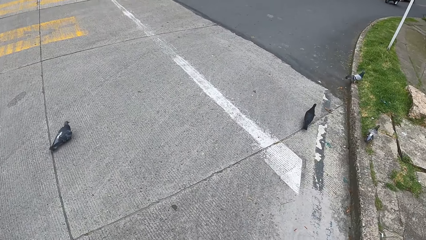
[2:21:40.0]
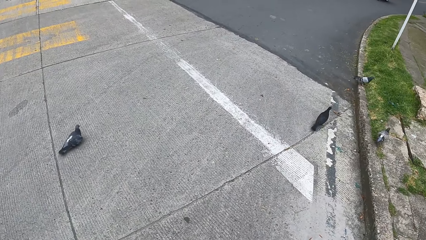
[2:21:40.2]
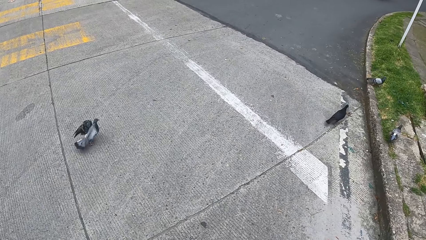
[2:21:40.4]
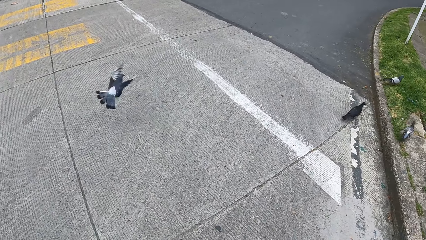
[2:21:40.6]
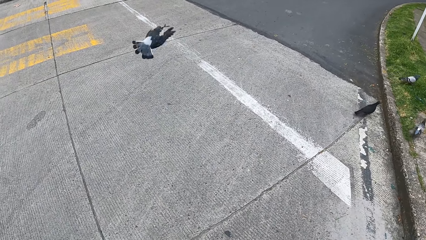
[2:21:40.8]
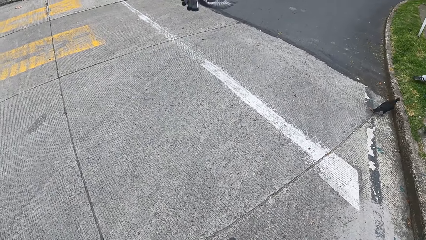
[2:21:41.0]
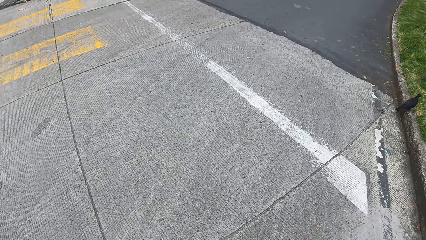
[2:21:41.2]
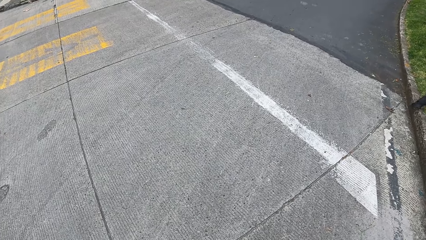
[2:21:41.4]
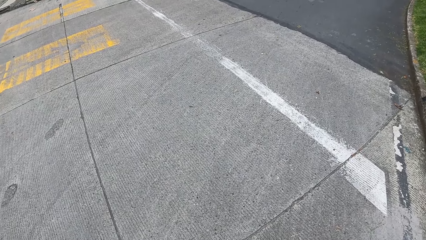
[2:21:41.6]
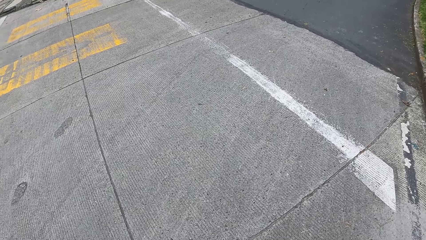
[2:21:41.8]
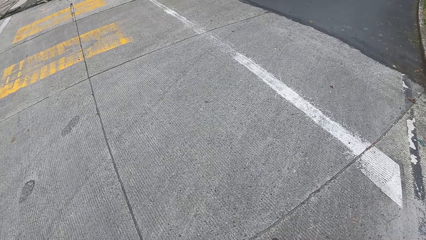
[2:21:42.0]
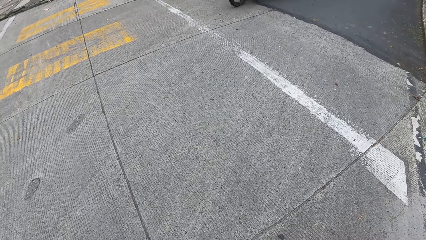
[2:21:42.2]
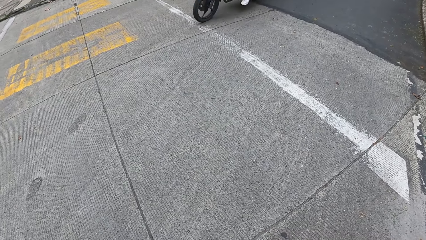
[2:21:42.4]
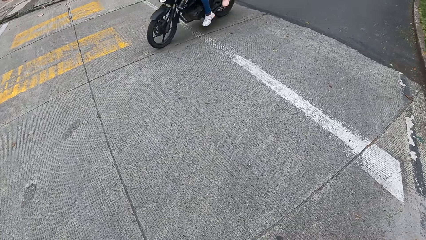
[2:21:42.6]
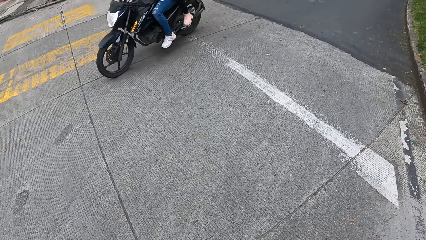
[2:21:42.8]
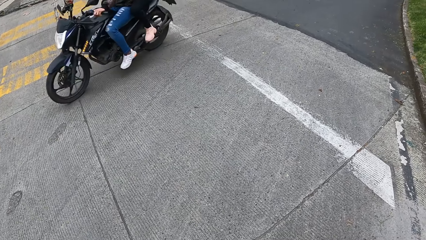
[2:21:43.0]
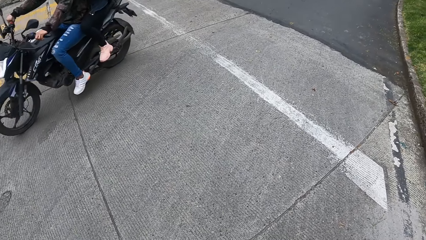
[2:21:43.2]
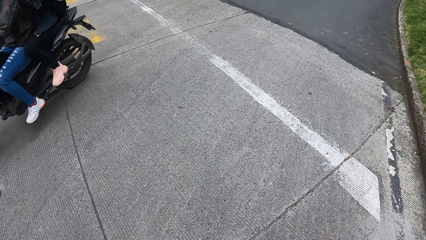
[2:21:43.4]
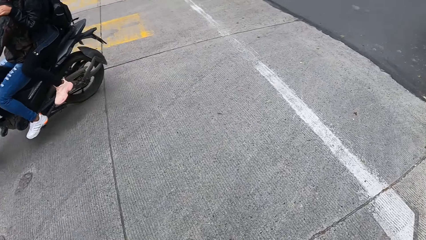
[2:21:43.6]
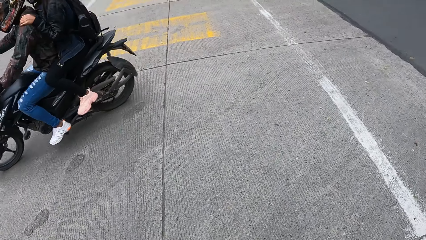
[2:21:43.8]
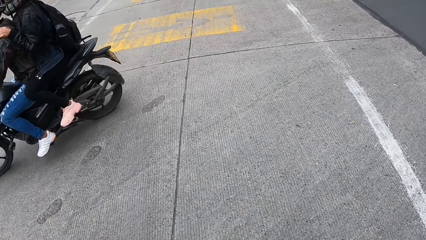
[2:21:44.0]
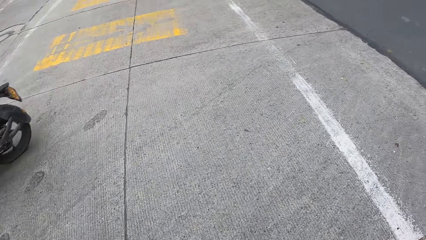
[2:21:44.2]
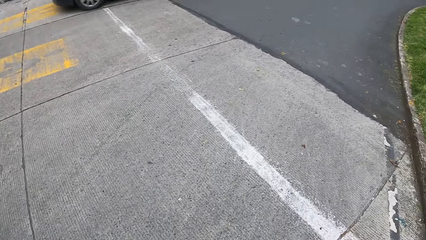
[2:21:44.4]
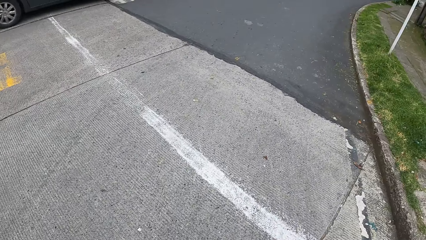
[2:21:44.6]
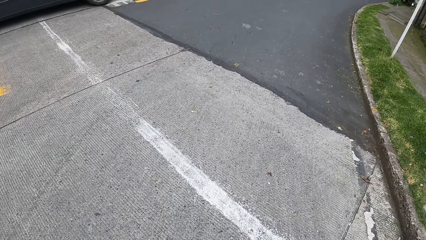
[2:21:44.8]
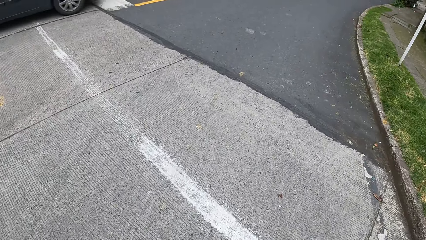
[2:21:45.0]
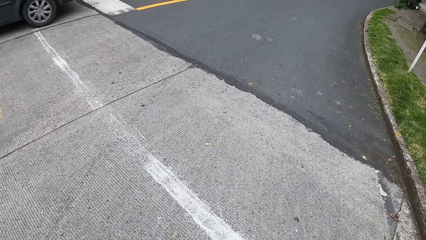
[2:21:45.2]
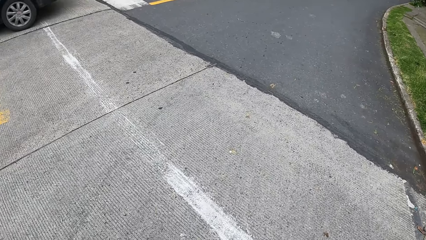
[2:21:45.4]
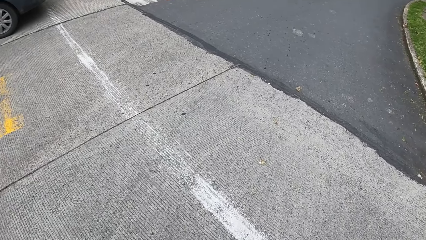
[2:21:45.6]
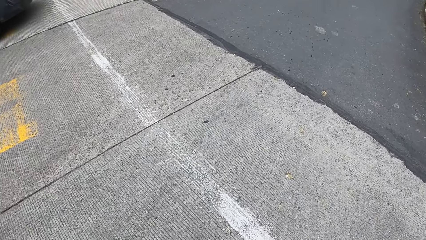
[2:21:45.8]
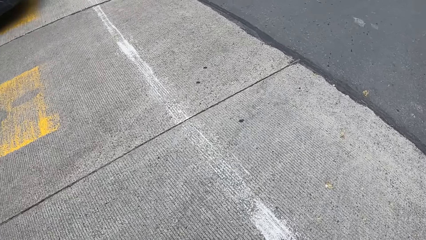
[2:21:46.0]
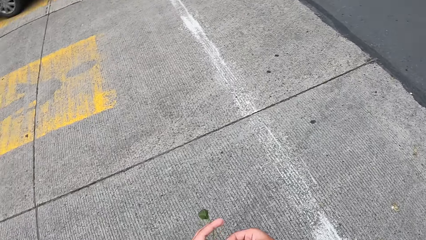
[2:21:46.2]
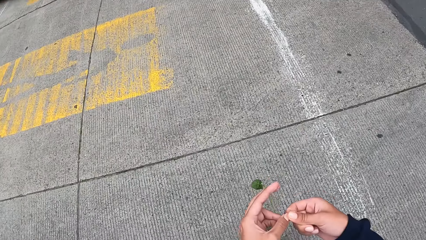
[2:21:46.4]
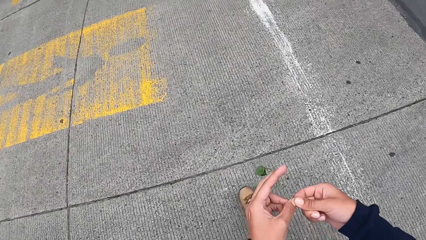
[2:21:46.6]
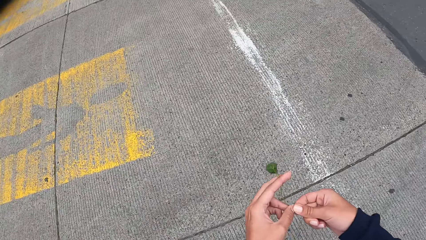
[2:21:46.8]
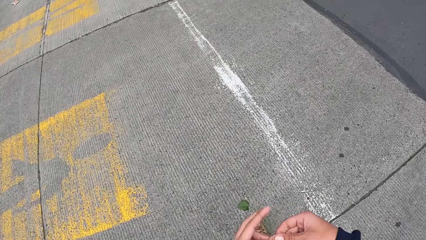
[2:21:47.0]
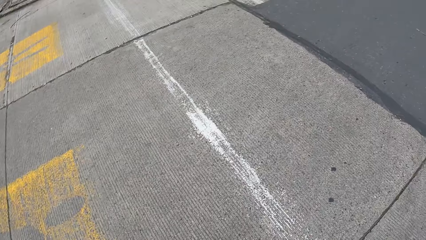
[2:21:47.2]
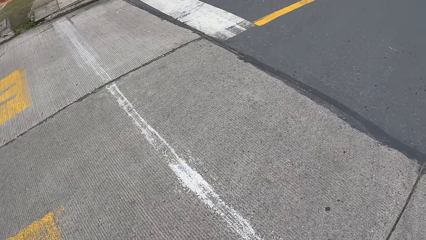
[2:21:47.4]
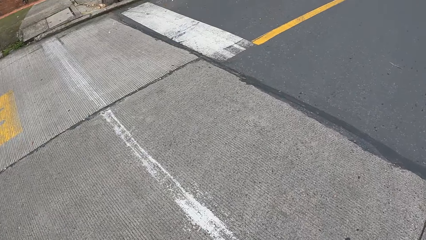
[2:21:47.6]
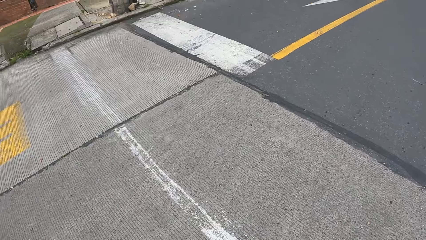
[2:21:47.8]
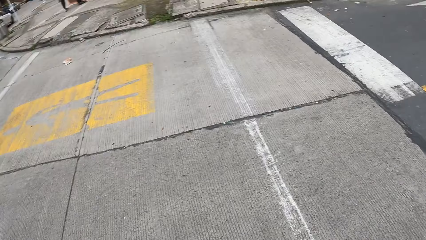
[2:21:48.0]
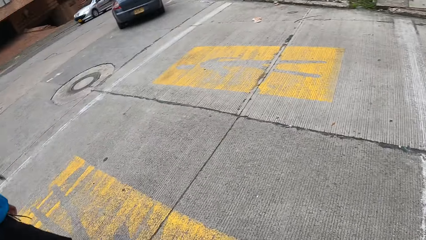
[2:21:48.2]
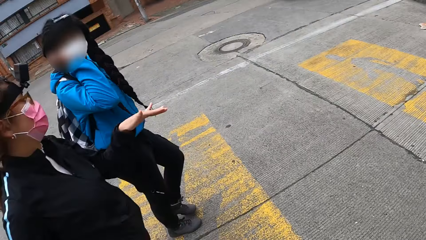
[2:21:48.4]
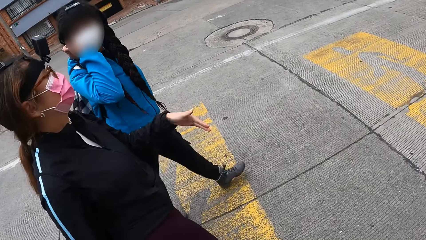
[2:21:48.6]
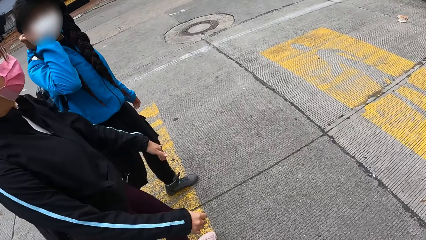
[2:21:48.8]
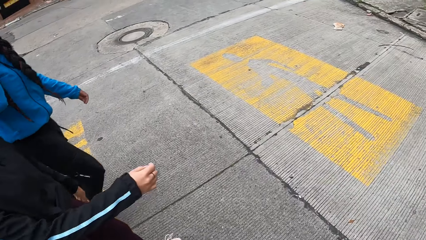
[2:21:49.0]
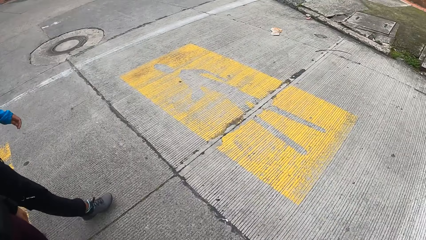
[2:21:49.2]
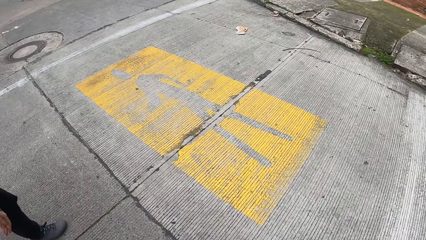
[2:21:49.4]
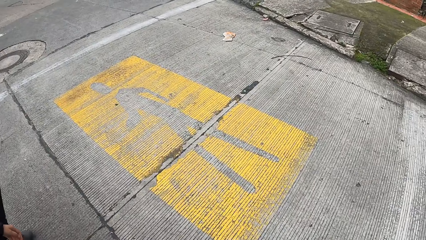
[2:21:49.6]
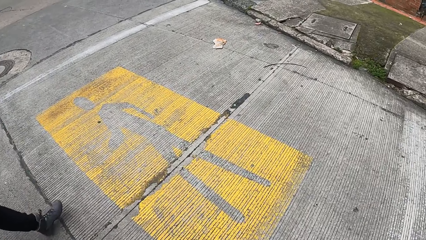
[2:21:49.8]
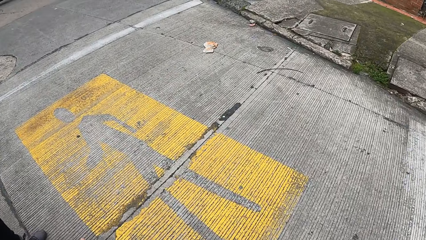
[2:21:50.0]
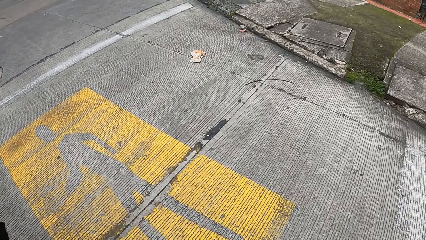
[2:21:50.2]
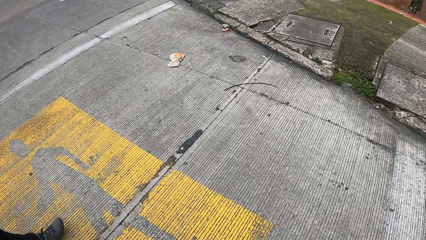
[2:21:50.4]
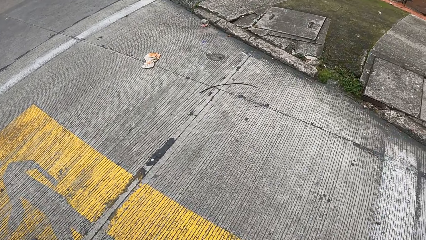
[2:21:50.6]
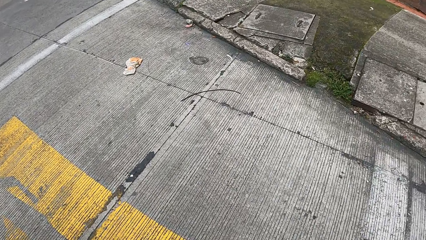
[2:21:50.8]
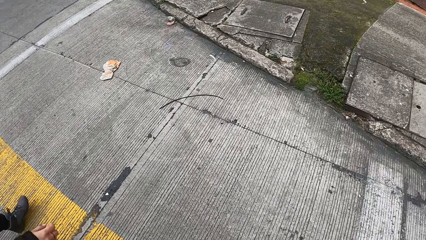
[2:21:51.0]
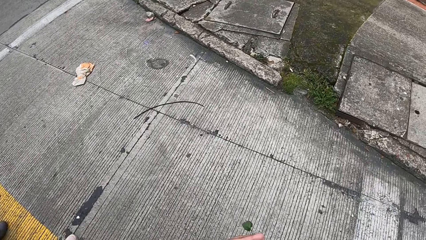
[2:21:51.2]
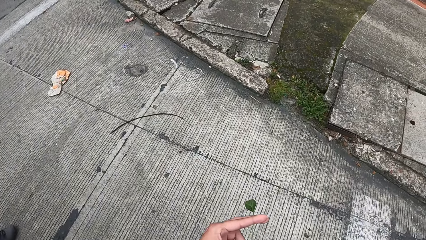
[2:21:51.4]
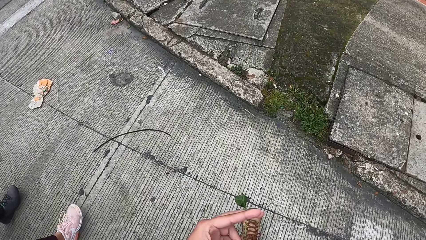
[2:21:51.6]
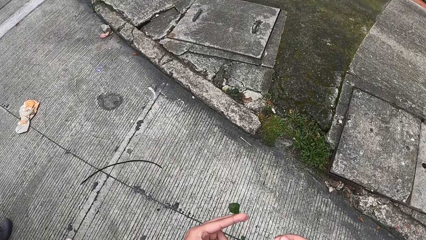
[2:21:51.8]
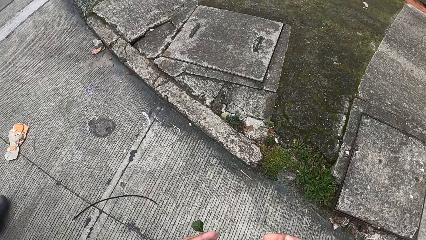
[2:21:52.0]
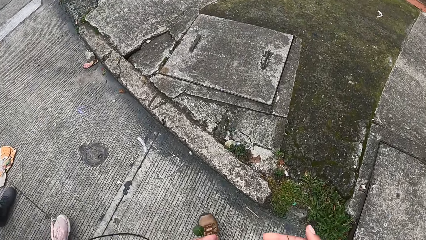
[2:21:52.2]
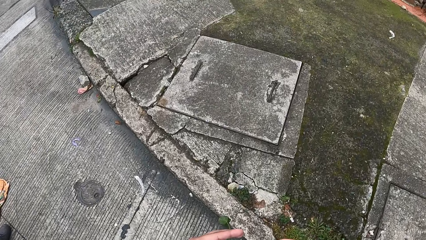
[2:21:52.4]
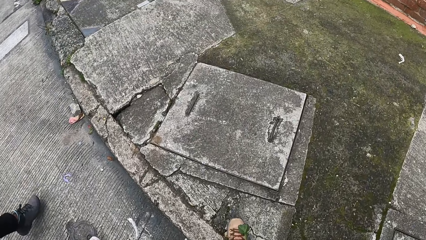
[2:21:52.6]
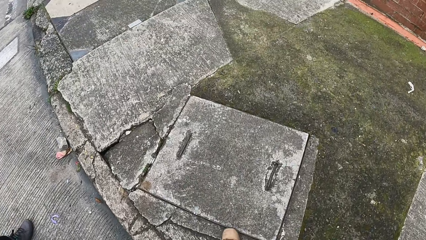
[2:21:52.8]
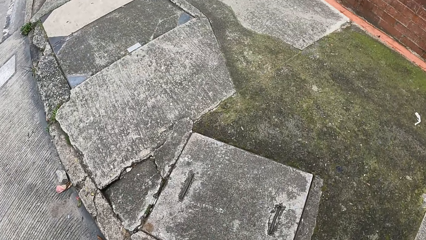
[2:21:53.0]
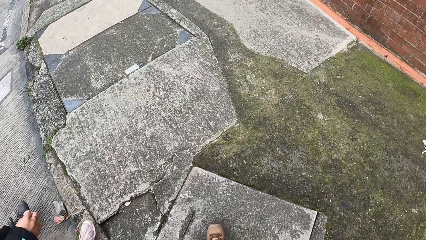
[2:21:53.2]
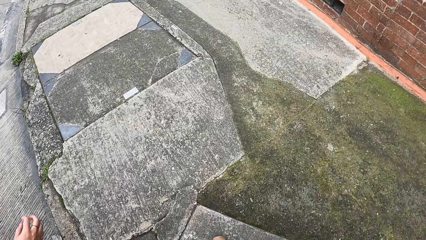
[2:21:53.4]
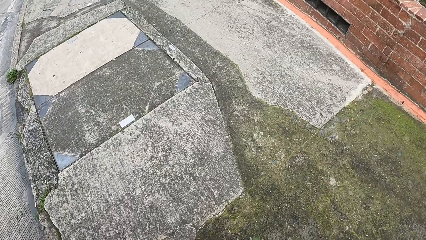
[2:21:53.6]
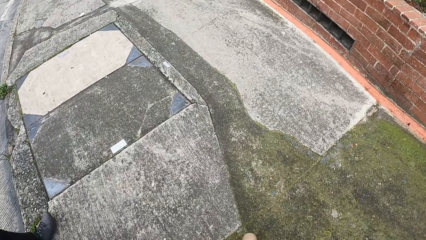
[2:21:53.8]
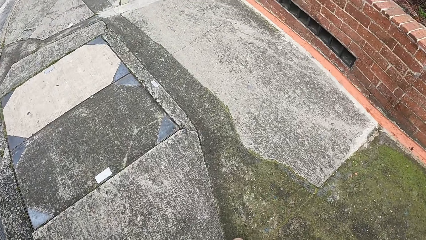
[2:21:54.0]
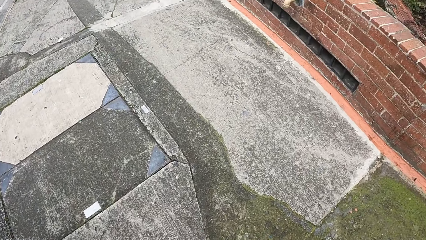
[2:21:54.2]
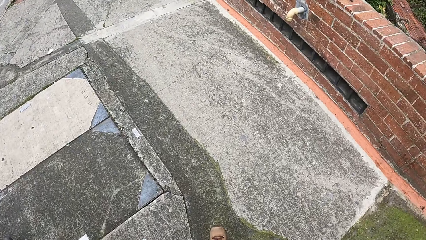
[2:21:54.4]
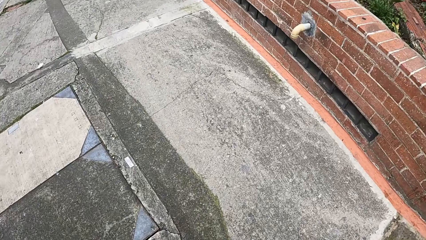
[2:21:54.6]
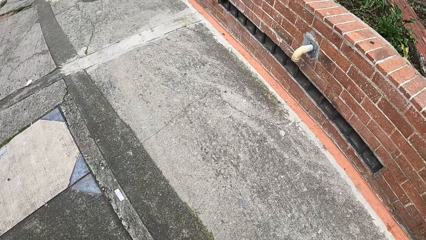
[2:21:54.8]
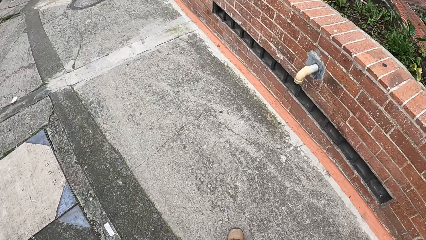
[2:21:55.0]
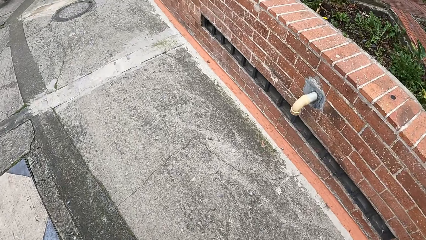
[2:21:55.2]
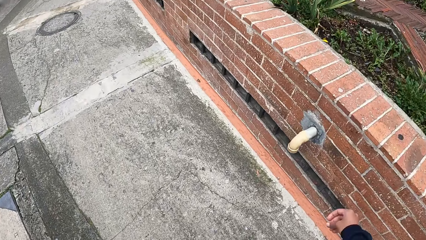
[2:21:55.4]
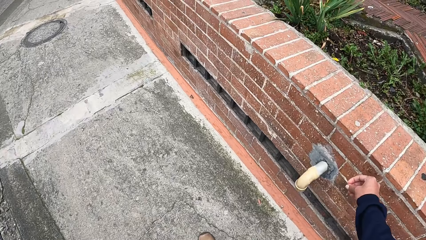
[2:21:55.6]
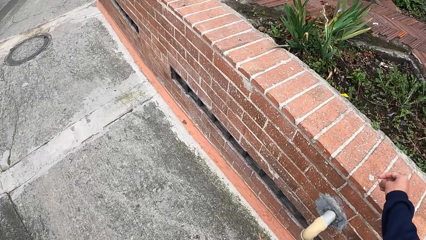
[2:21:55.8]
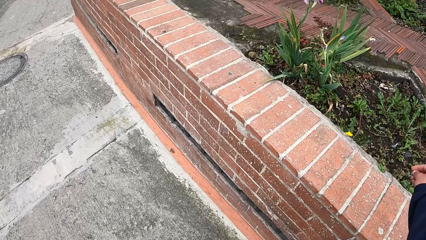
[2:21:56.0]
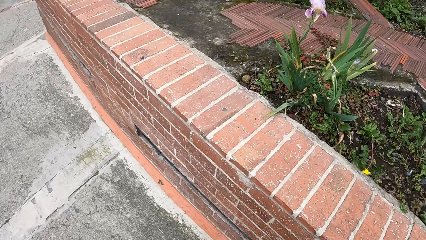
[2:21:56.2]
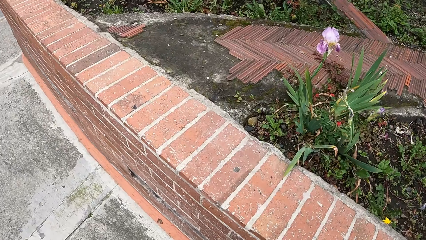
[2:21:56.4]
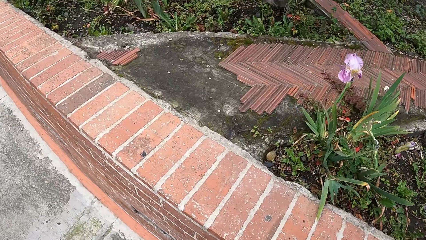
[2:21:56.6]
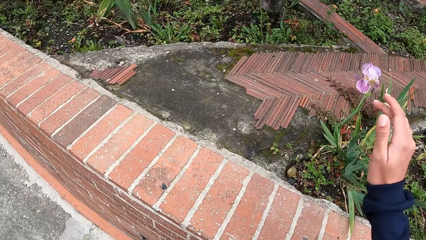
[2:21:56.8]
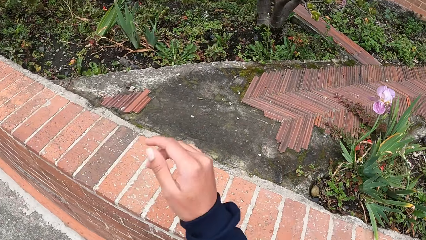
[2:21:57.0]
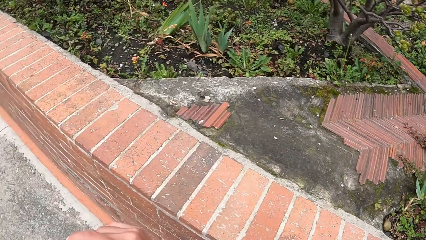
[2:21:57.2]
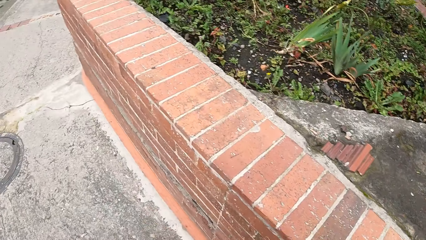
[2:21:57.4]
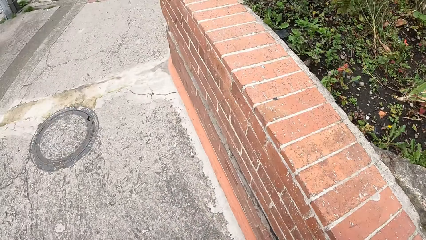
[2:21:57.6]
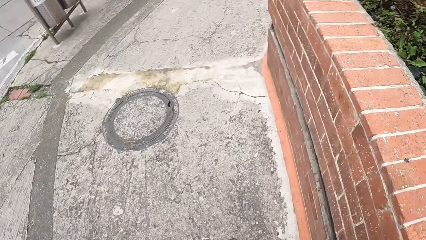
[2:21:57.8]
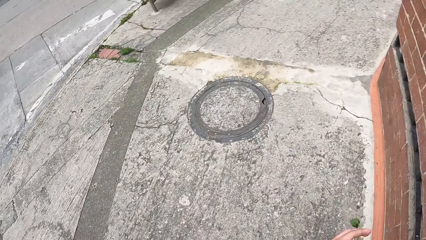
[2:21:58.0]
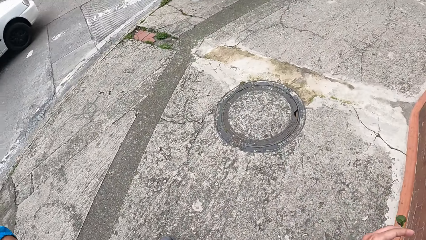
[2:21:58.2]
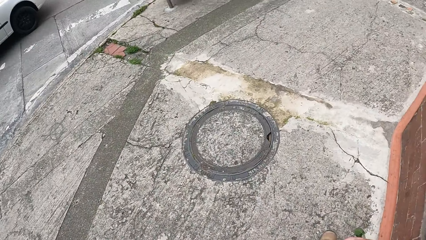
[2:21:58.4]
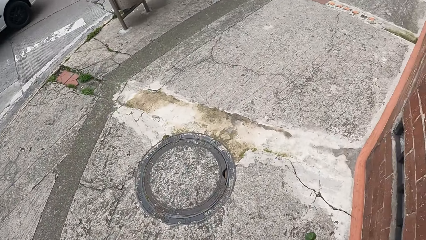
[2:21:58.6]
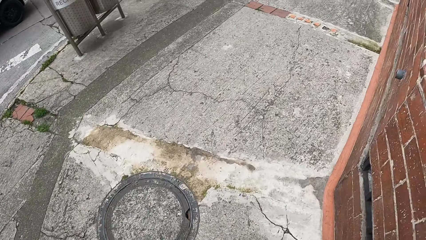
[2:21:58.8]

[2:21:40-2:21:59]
A black bike rides past the camera wearer on the paved road. A black car drives past the camera wearer on the paved road. The camera wearer walks across the paved road with the group of people. He holds a plant in his left fingers. He touches the flower. He walks on a walkway beside the paved road with the group of people. He drops the plant in his right hand on the grass on a pavement. He raises the hand. A white car drives past the camera wearer on the paved road.
